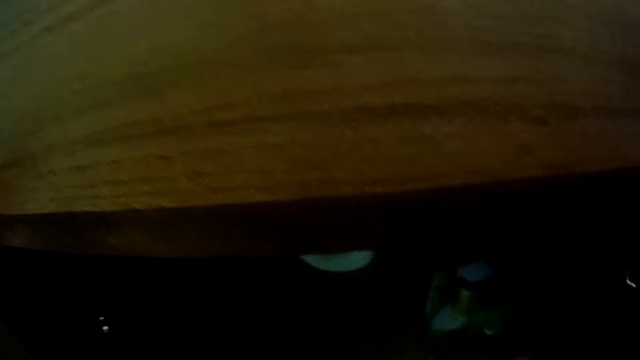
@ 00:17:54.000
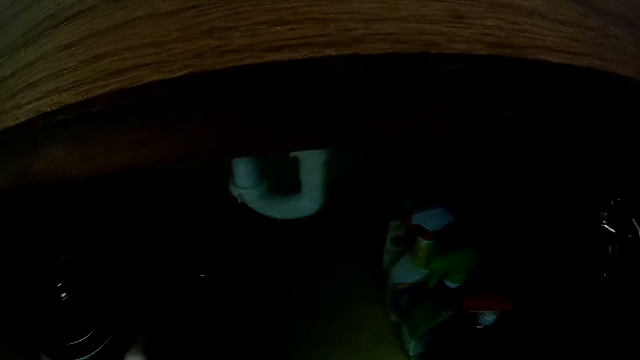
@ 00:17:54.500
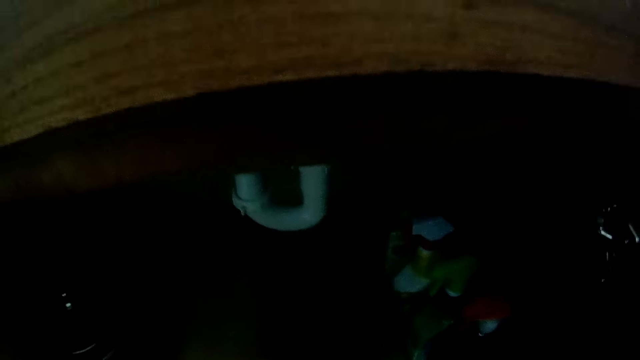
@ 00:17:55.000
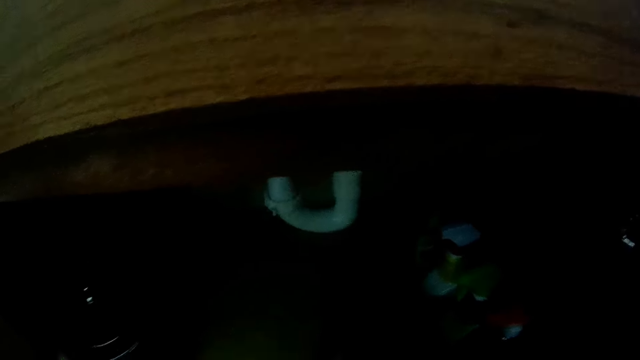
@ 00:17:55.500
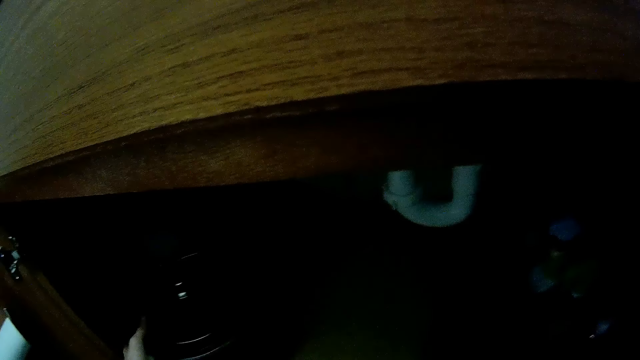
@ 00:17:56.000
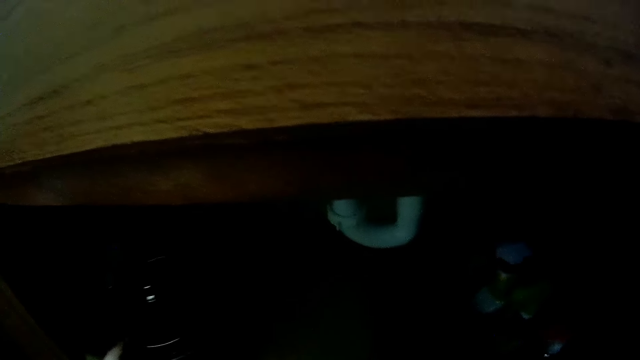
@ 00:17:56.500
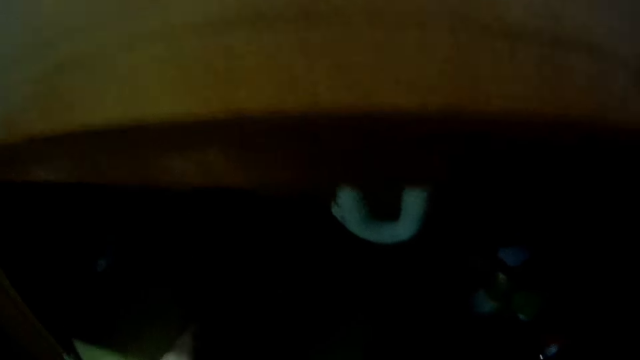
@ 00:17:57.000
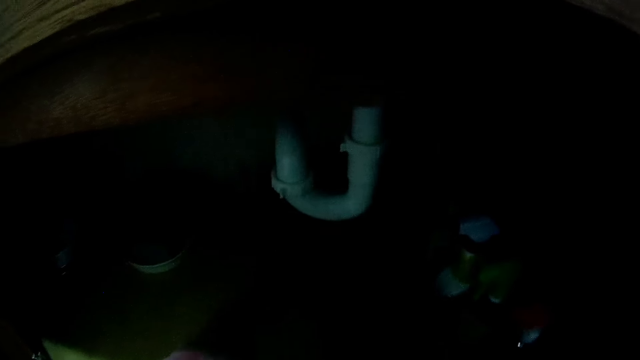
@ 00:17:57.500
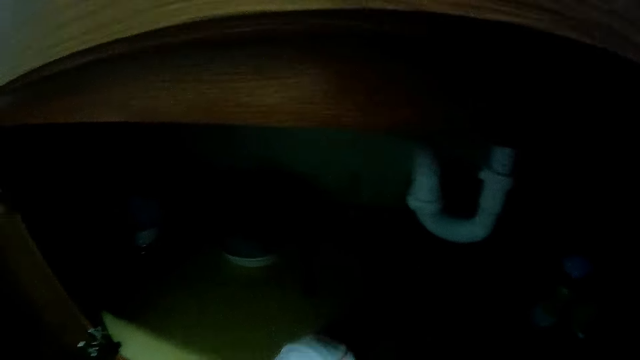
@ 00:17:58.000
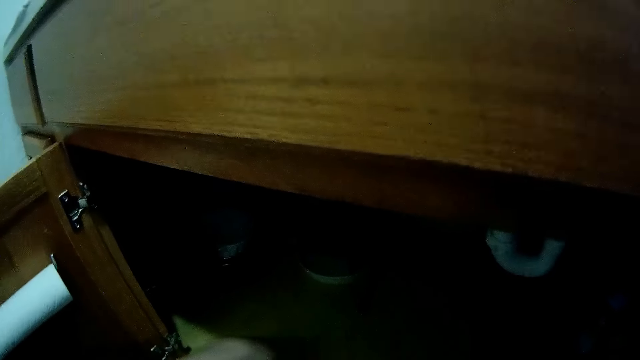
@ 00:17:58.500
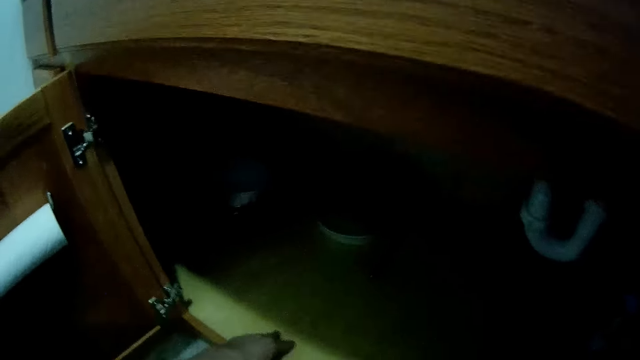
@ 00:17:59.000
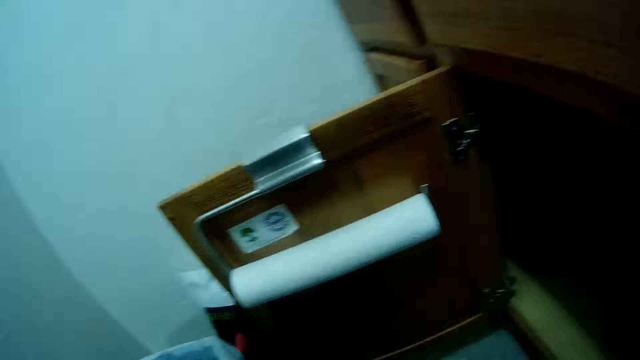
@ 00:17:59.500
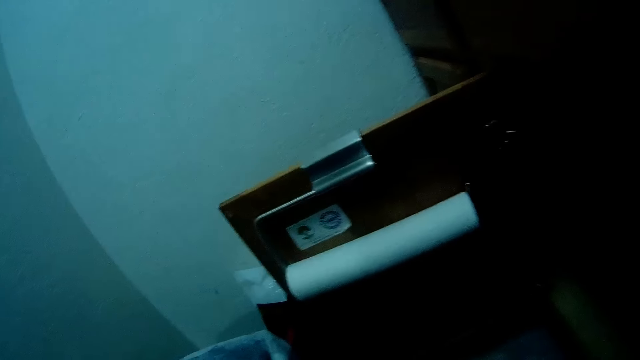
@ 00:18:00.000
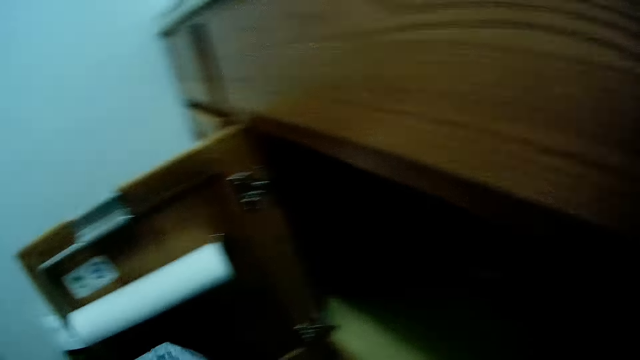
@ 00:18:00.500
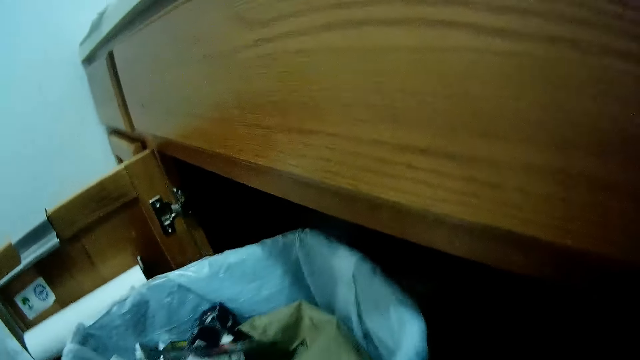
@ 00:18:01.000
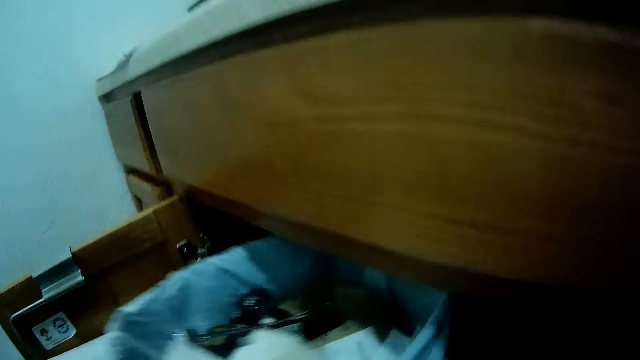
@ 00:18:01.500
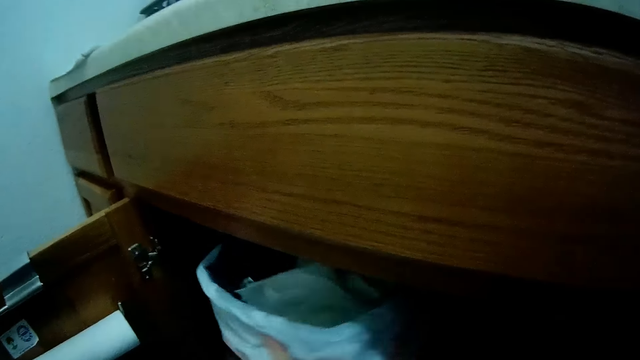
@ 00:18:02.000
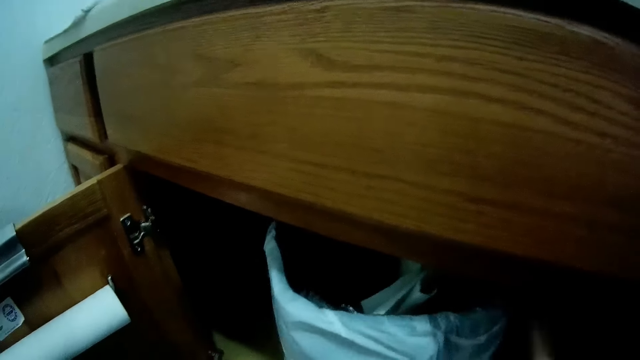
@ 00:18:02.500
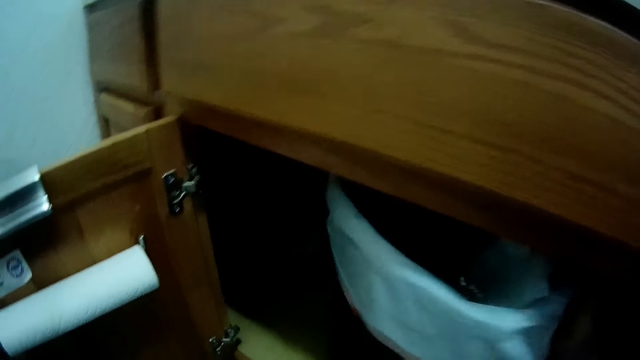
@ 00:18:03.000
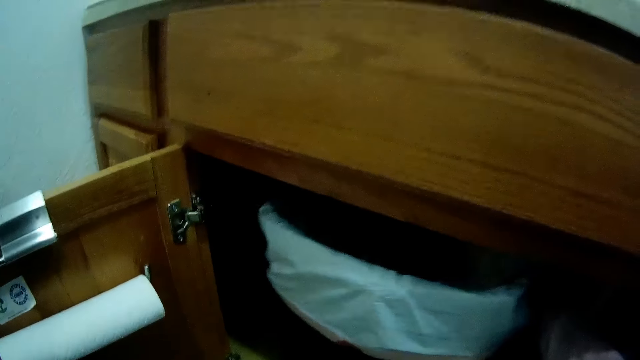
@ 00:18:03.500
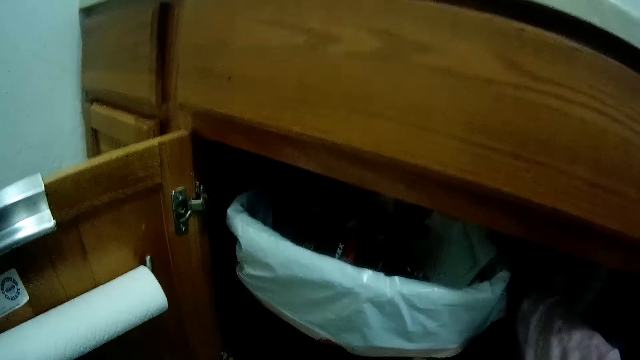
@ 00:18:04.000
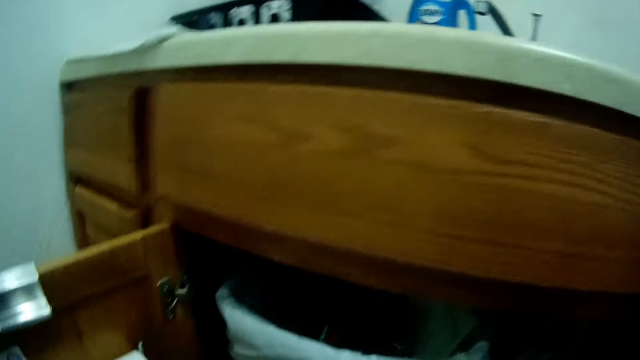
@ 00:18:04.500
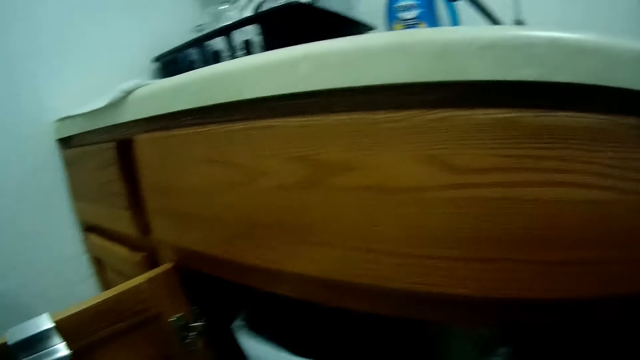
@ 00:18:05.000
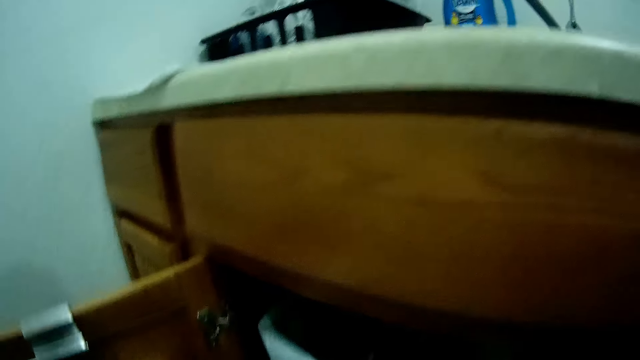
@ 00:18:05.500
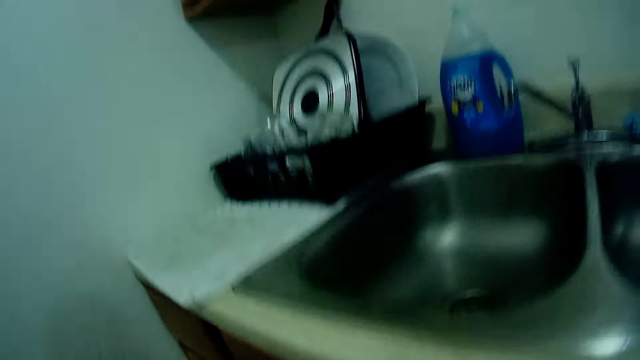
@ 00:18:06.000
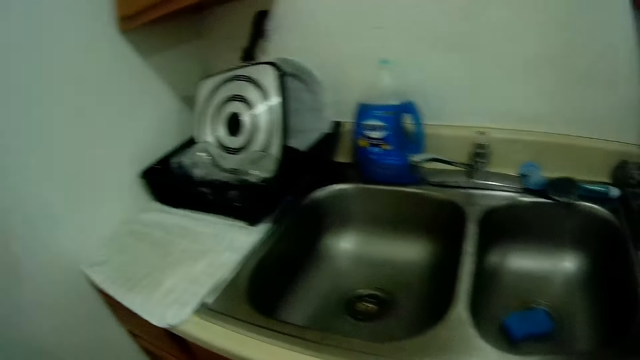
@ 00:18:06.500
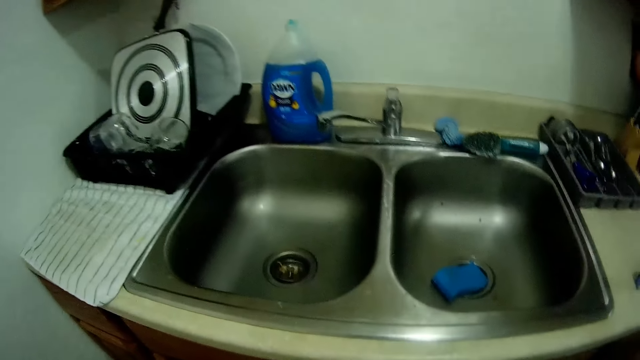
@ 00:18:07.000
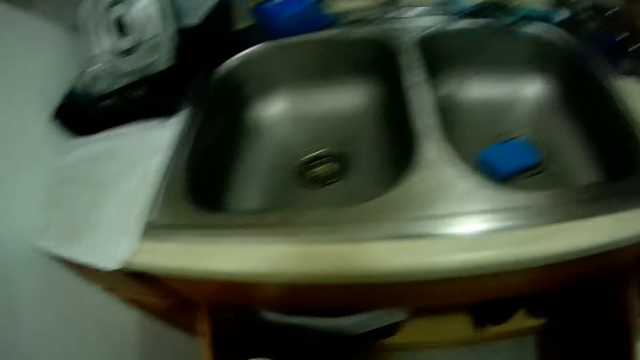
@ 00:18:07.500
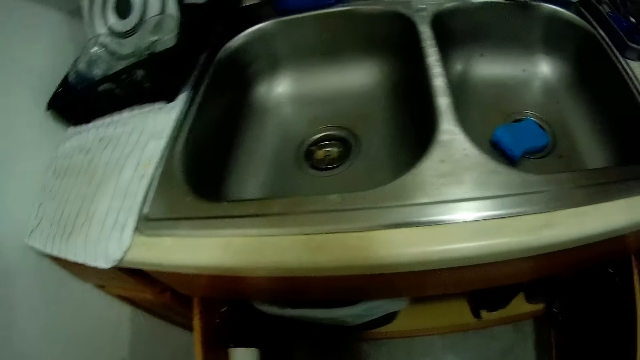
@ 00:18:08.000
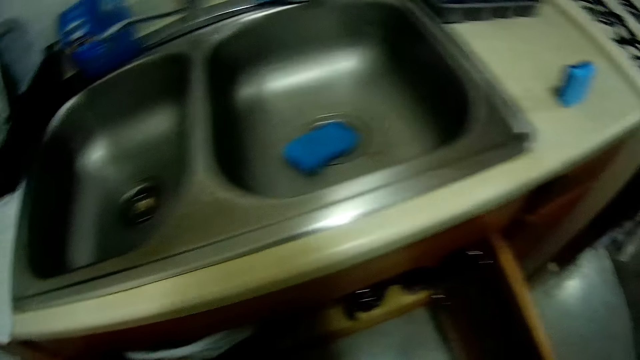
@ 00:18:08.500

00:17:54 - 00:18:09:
The camera wearer moves a metallic container in the cupboard with his left hand. He places the dustbin in the wooden cupboard or kitchen cabinet with his left hand. He adjusts the dustbin in the kitchen cabinet. He looks around in the kitchen.

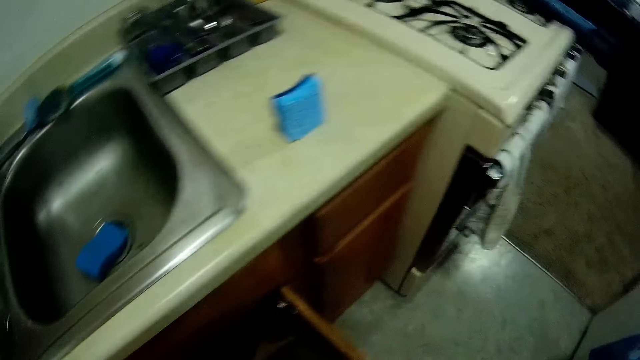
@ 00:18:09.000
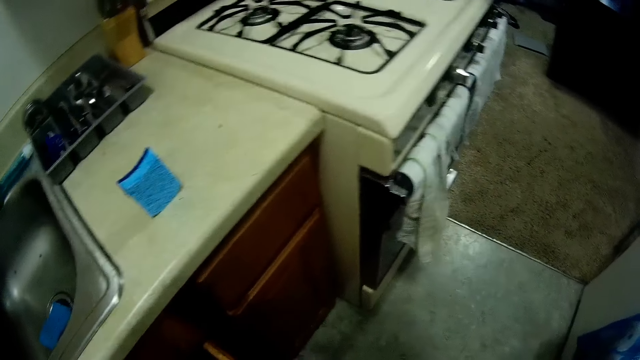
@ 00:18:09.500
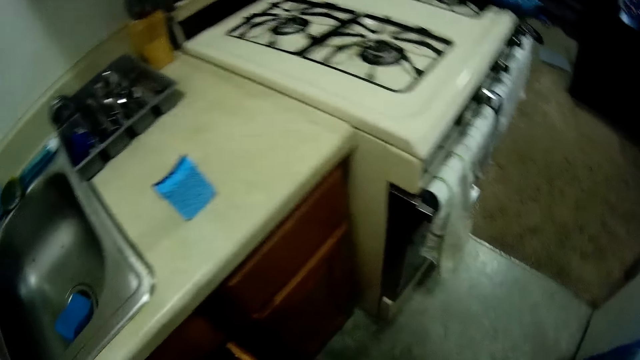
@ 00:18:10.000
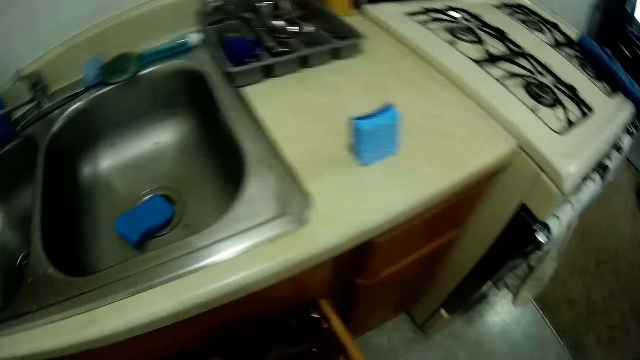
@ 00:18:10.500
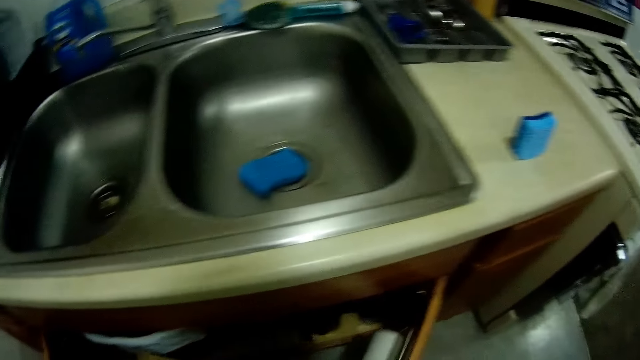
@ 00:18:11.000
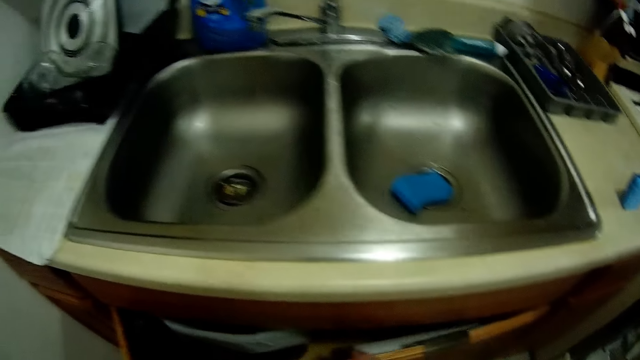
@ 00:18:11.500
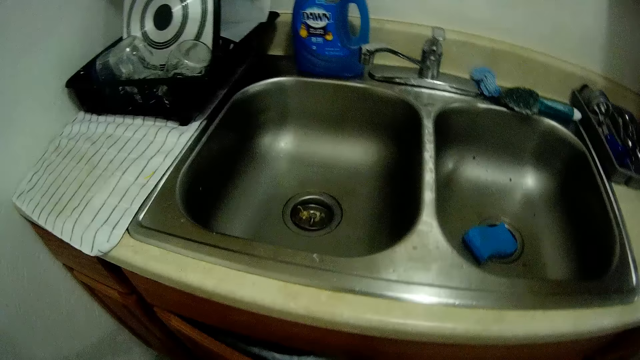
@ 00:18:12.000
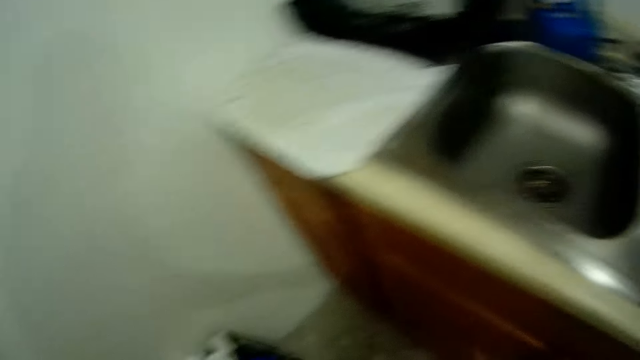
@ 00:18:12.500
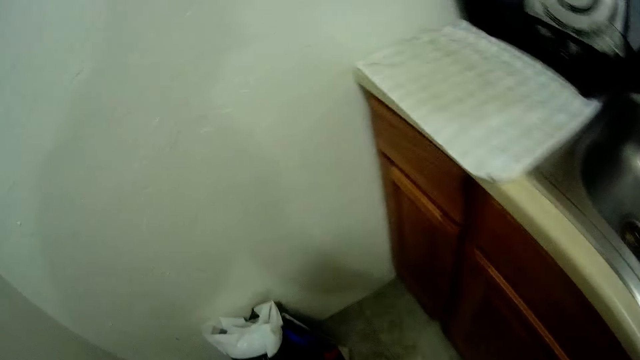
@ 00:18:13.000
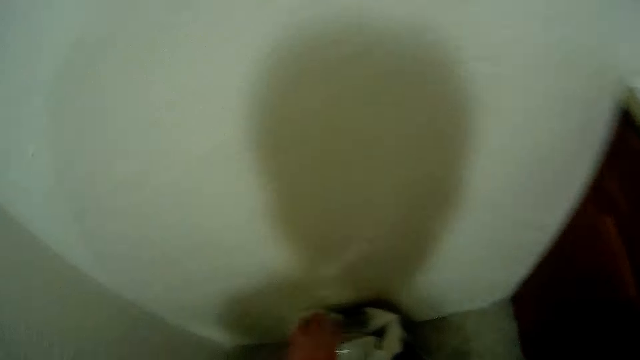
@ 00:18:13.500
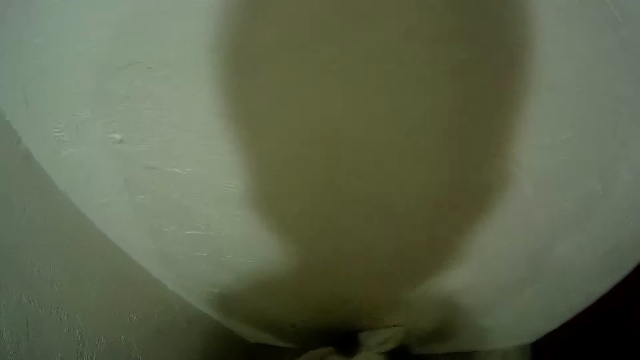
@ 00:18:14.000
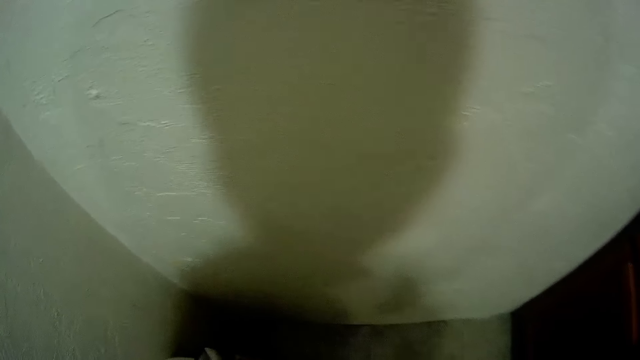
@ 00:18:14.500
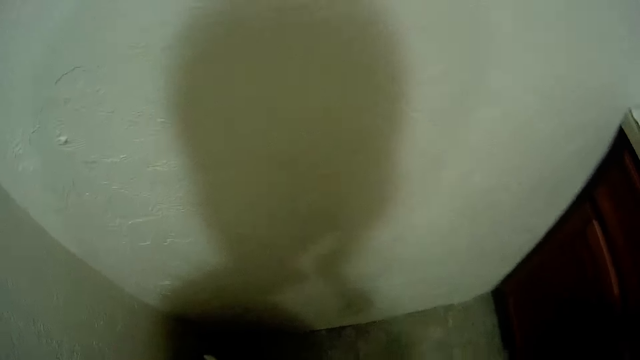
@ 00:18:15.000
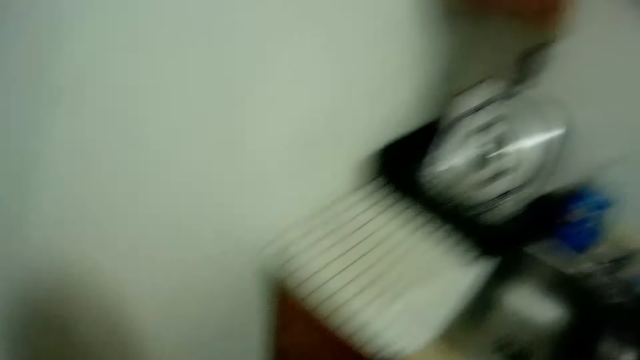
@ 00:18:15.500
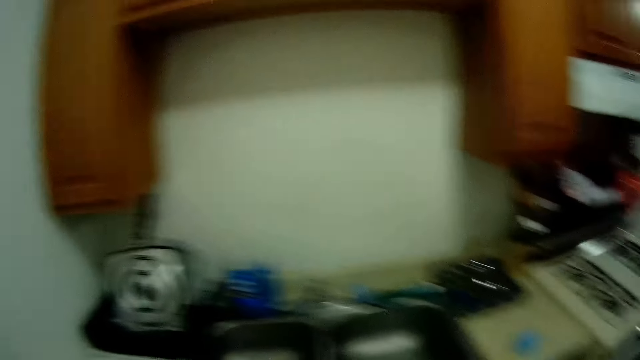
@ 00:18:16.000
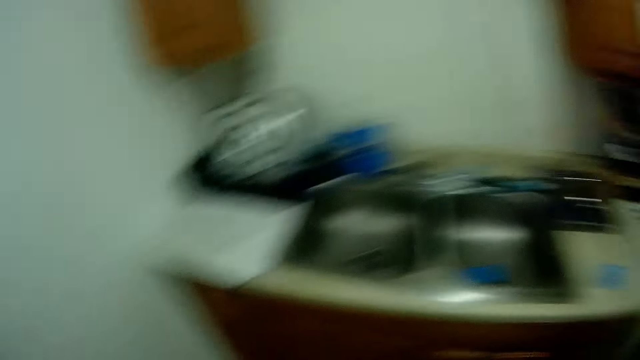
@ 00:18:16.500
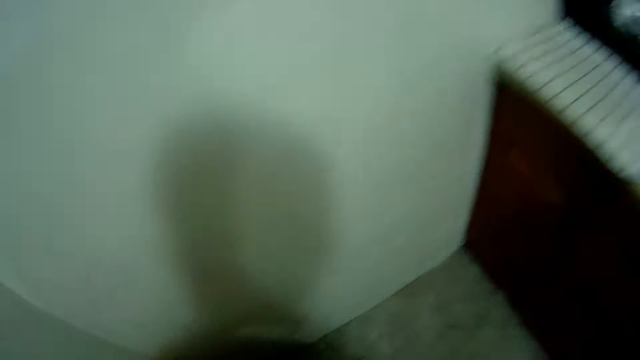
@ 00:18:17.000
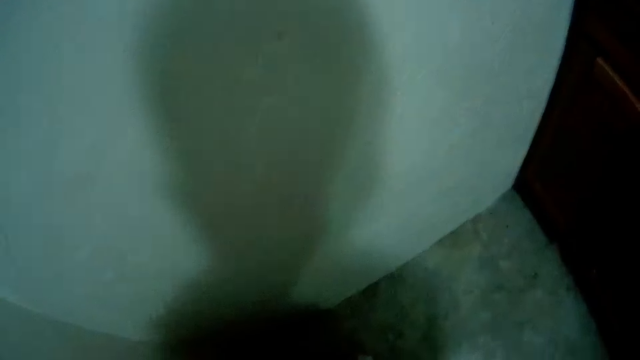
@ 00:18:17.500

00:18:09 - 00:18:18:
The camera wearer closes the second door of the wooden cupboard with his right hand. He closes the first door of the wooden cupboard with his left hand. He turns towards a carrier bag. He moves the carrier bag on the floor with his left hand and picks up the carrier bag. He looks around.
